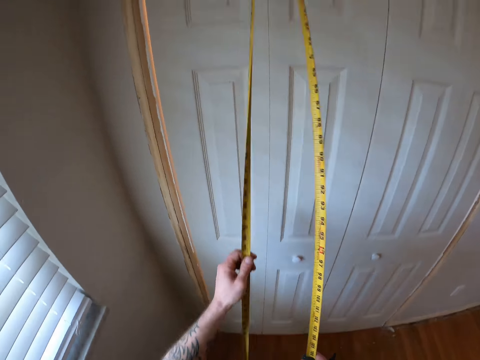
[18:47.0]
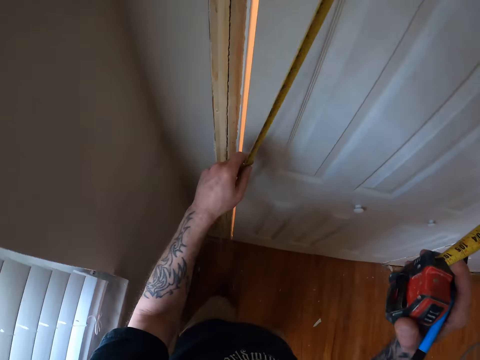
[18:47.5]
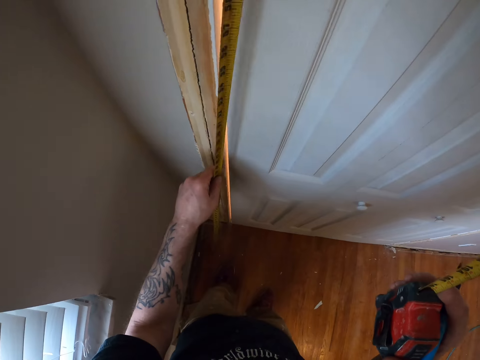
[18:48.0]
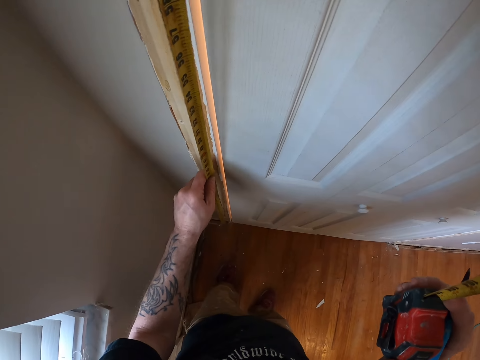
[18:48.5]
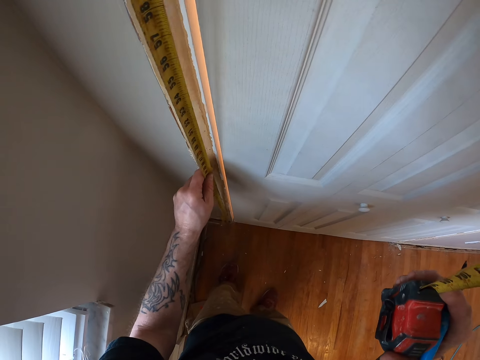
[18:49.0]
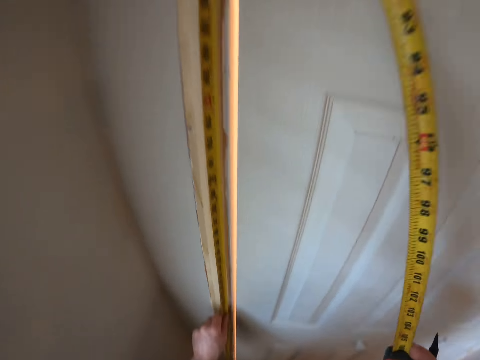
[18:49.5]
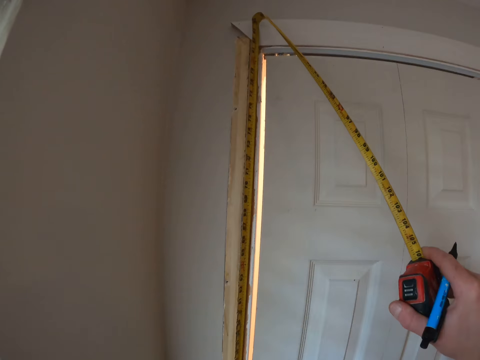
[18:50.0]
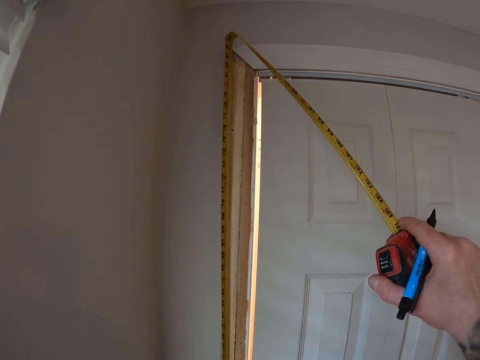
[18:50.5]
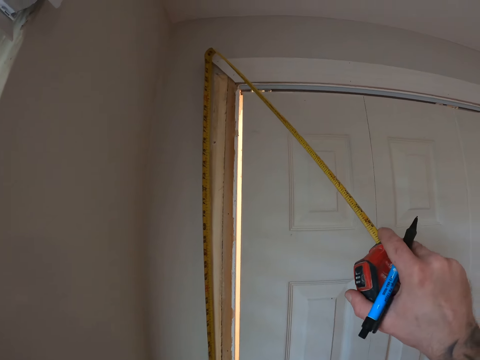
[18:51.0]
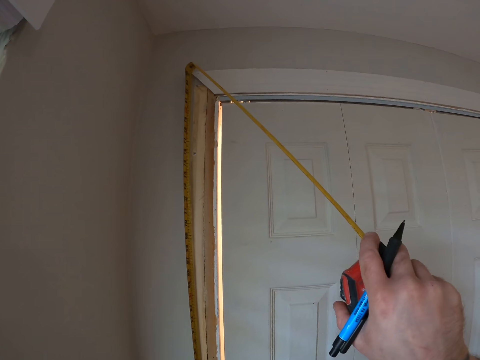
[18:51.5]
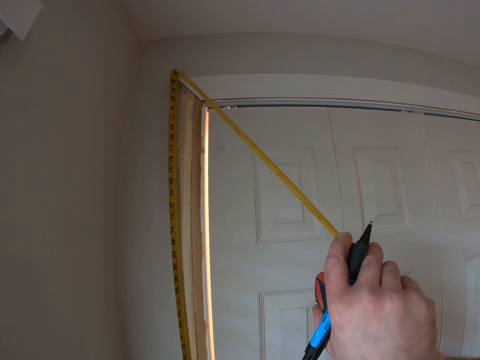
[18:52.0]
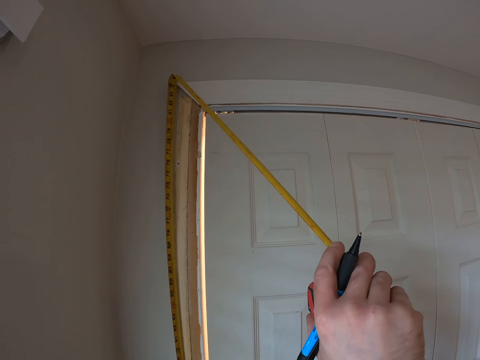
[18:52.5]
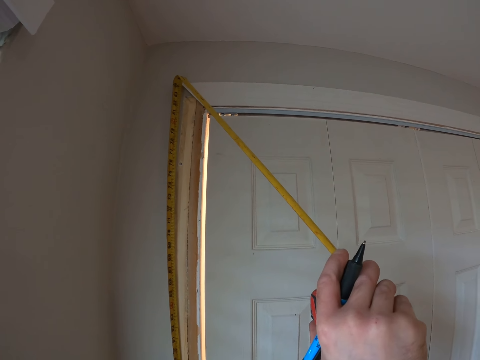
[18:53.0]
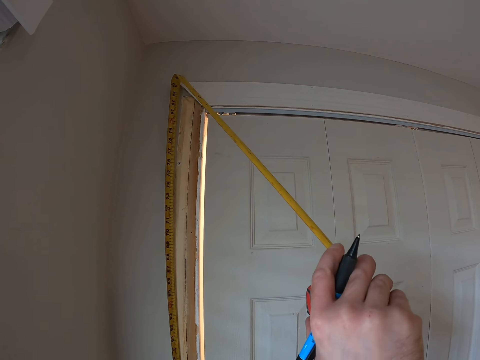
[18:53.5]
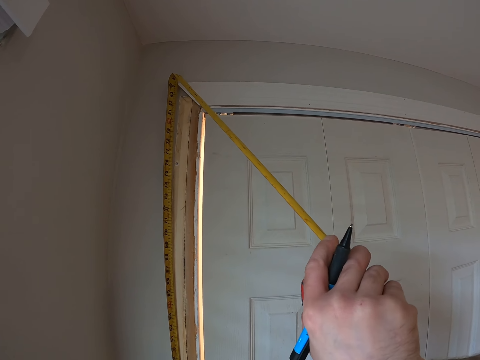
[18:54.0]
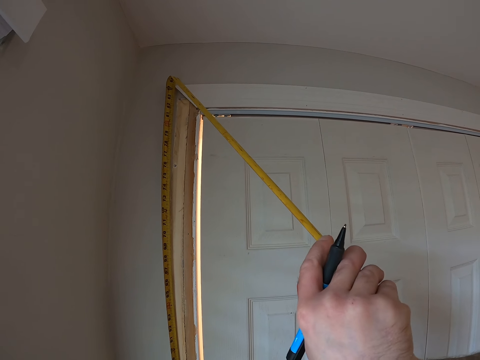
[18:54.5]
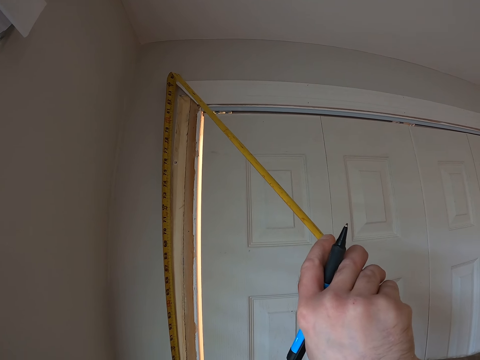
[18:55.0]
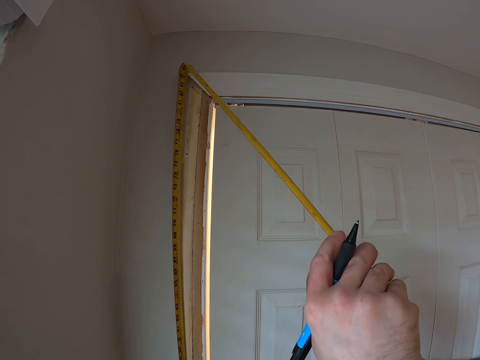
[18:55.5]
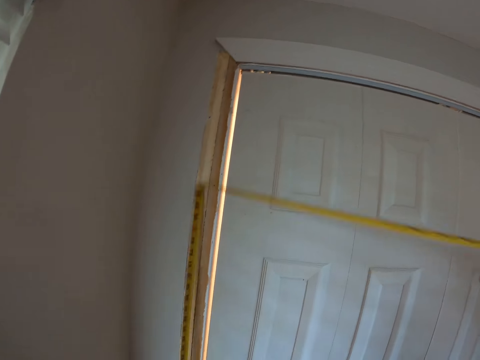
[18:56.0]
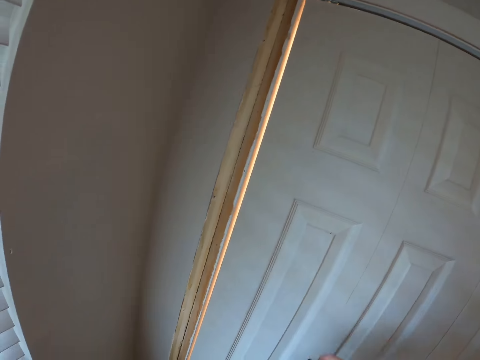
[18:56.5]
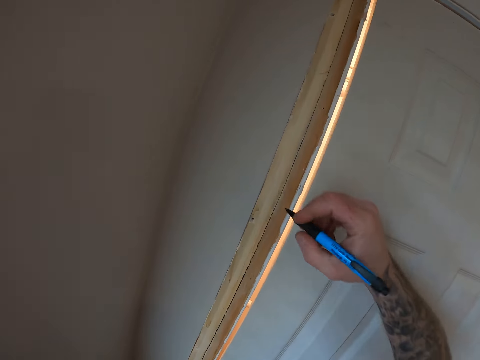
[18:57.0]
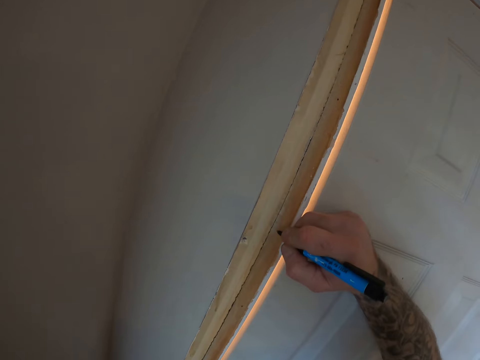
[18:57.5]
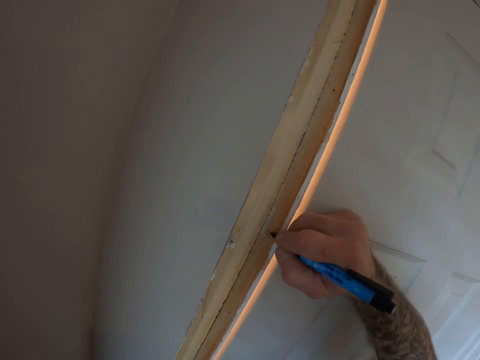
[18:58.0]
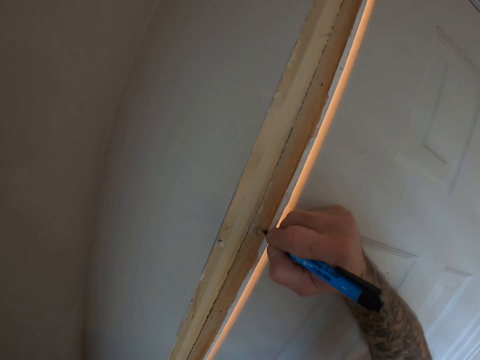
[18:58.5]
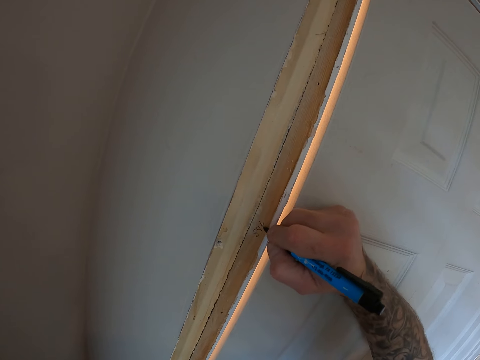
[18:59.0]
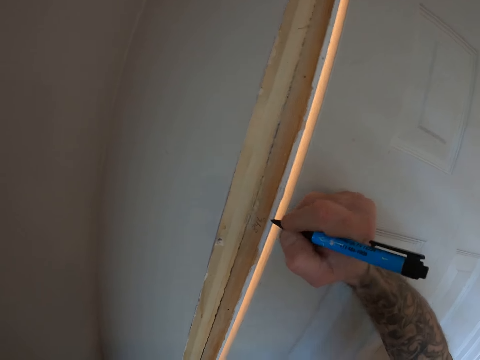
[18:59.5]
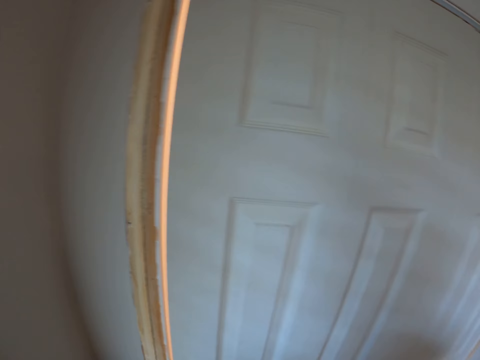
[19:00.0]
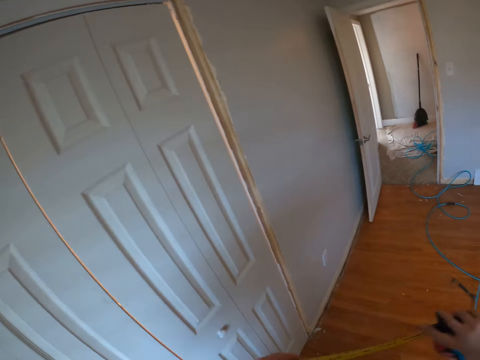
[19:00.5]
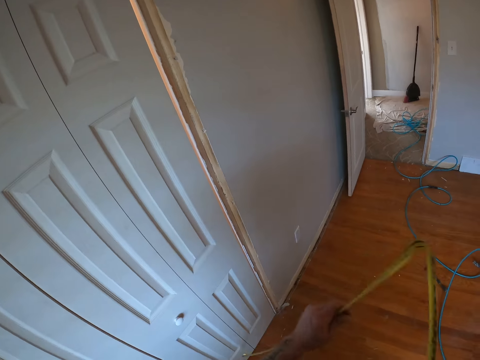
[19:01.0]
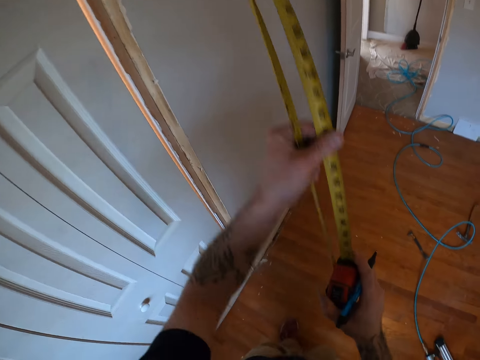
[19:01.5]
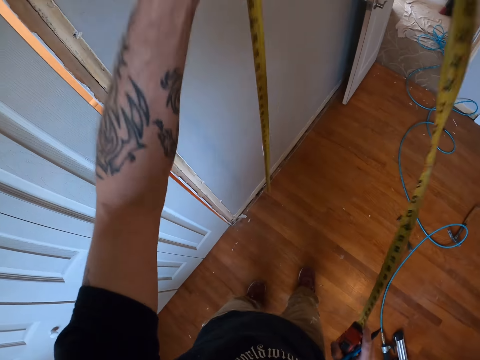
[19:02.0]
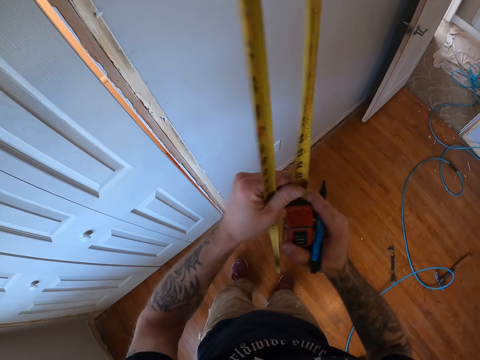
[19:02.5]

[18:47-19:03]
The camera wearer measures another door frame area with the tape measure. They write the measurements on the door frame with the pen. They walk on the floor.

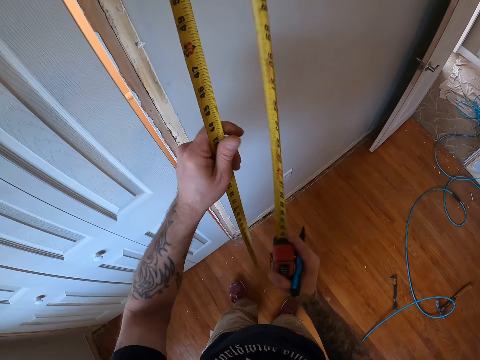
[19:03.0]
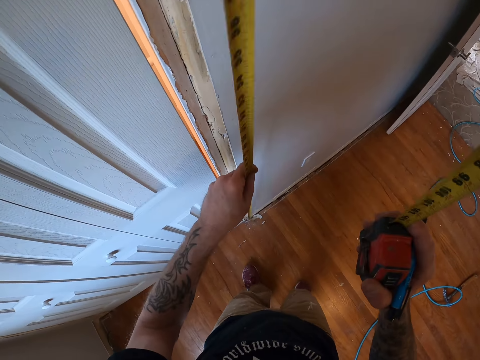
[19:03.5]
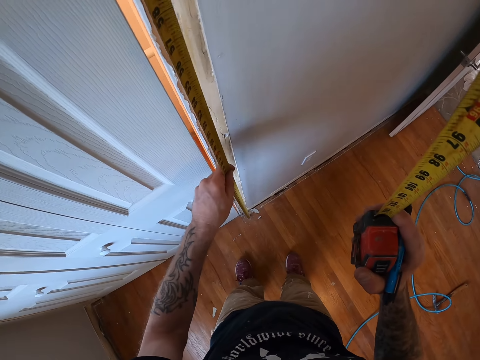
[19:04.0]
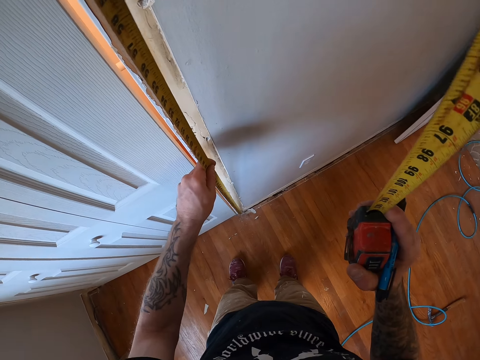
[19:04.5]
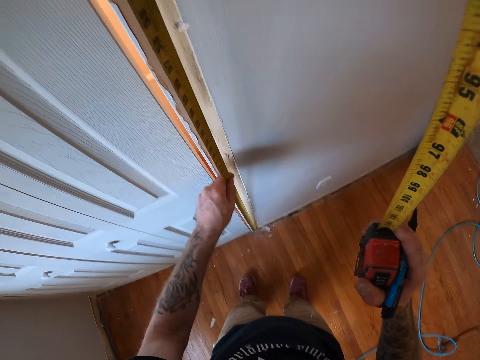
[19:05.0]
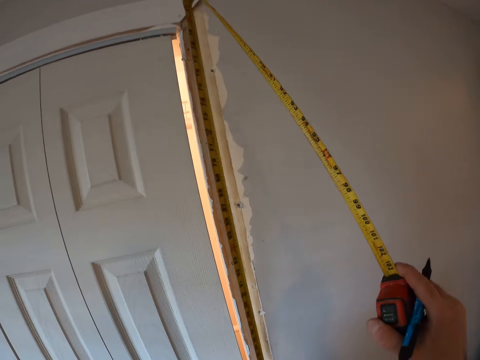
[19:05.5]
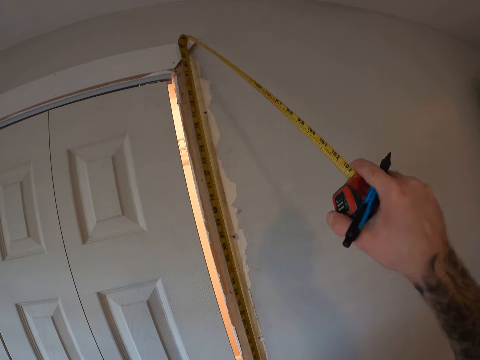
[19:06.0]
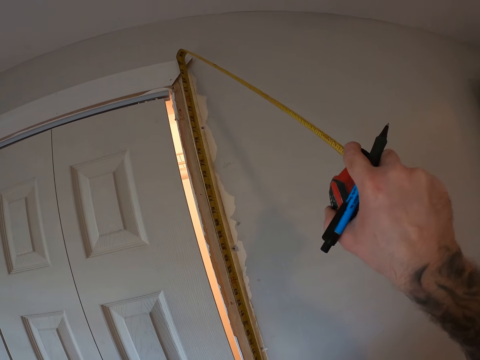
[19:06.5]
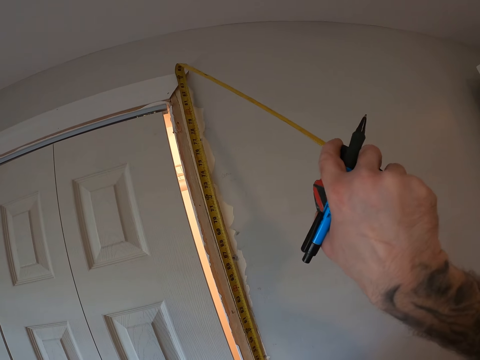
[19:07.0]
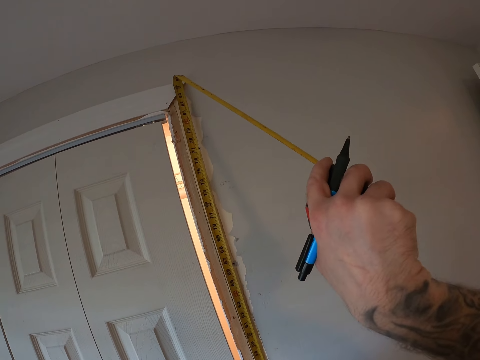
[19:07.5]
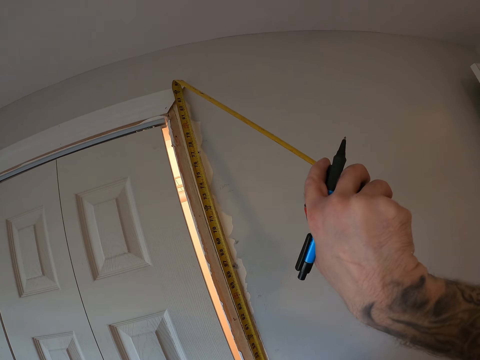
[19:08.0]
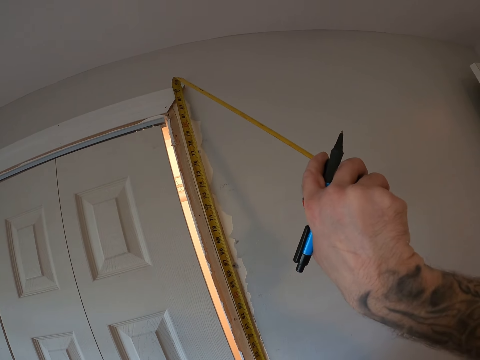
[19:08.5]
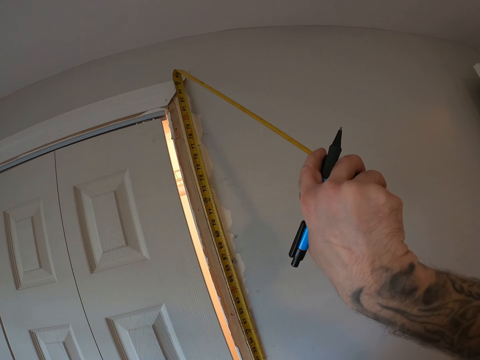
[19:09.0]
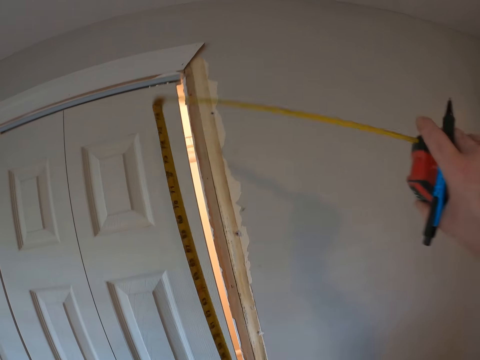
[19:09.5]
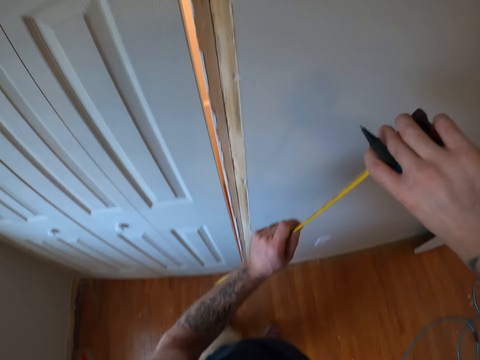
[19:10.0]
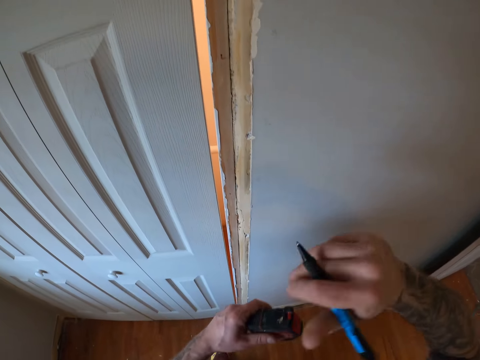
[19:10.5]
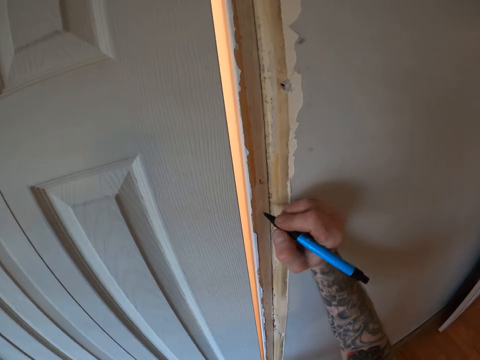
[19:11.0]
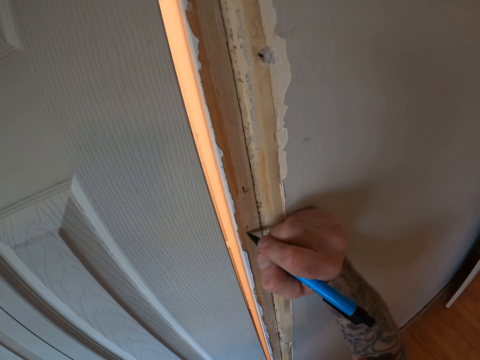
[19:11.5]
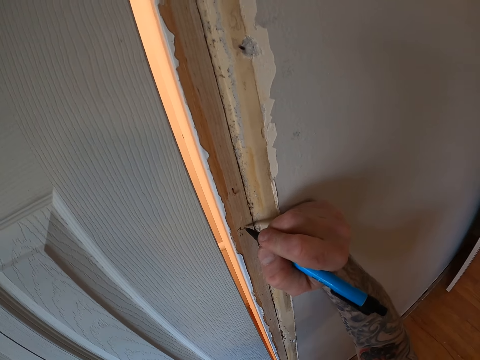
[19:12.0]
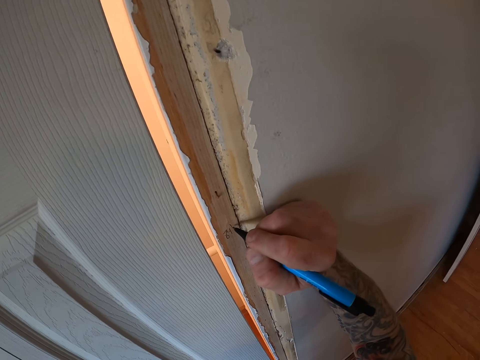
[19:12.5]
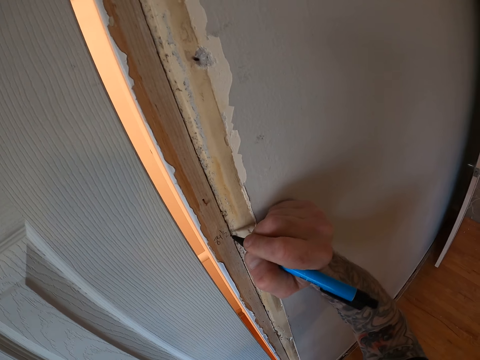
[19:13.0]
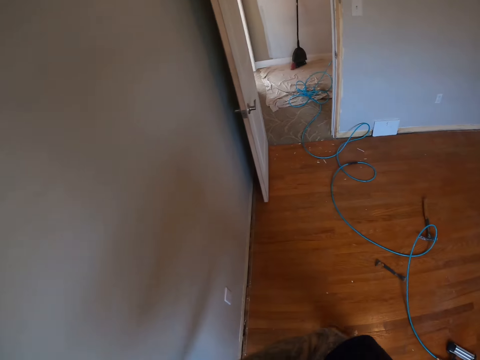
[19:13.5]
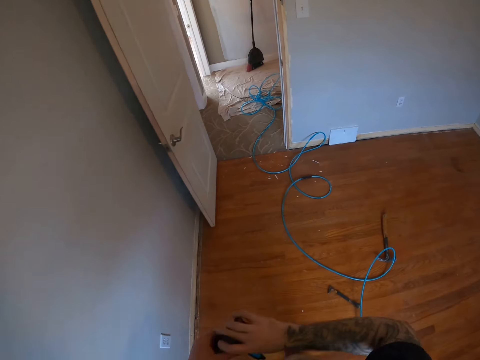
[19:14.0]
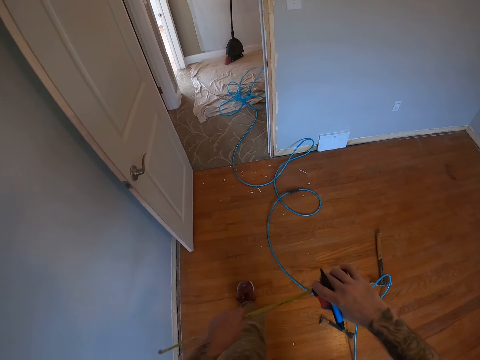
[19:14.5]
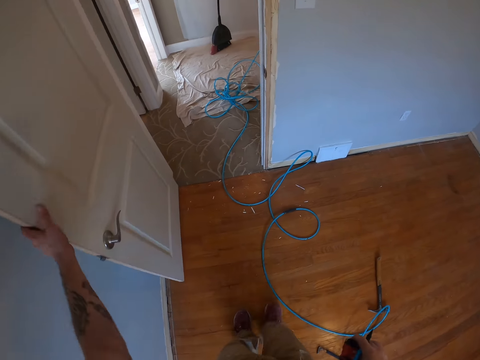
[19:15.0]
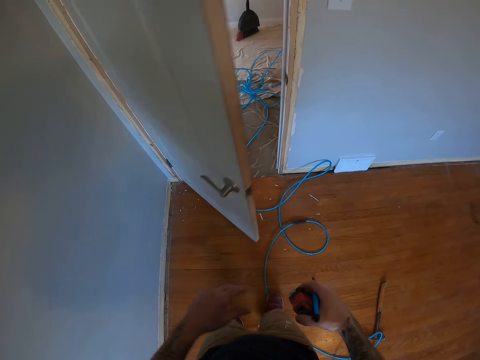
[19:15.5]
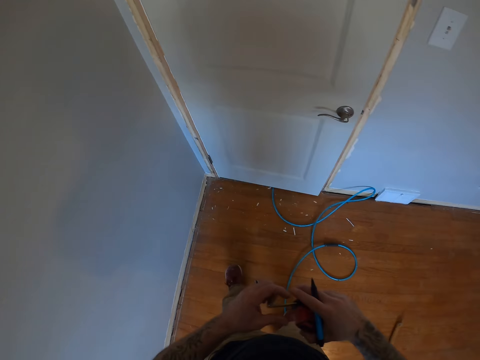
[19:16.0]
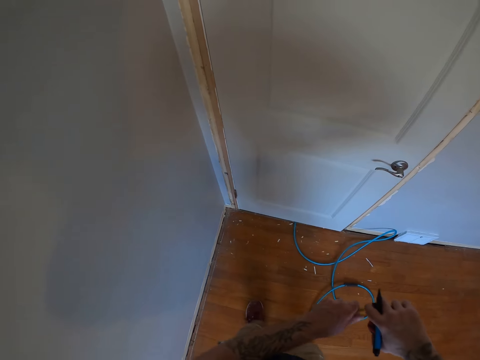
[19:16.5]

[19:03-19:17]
The camera wearer measures another door frame area with the tape measure. They write the measurements on the door frame with the pen. They walk on the floor and close another door.
